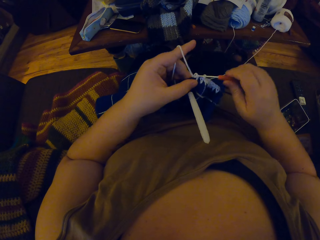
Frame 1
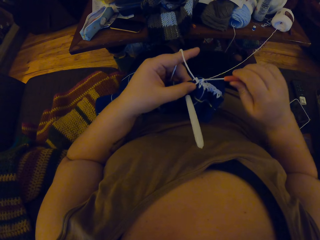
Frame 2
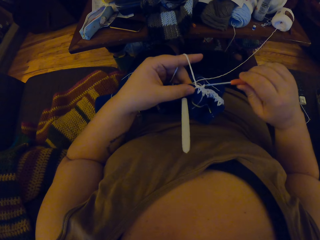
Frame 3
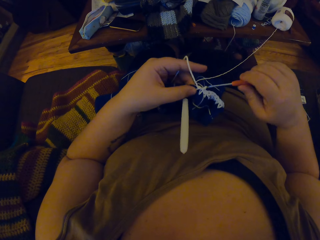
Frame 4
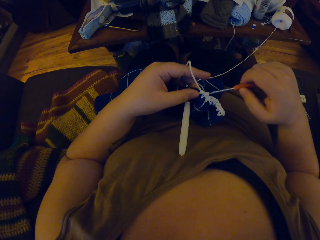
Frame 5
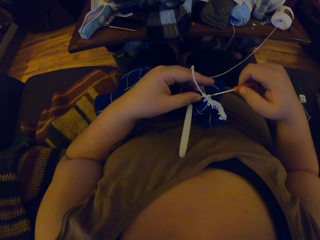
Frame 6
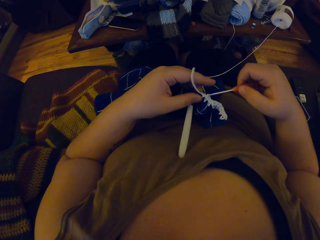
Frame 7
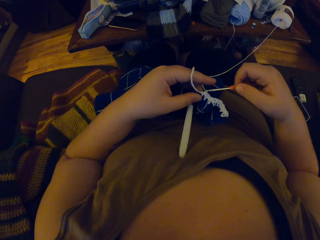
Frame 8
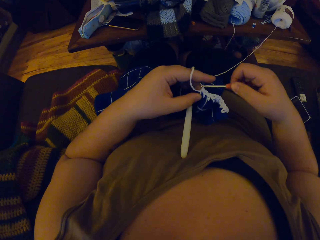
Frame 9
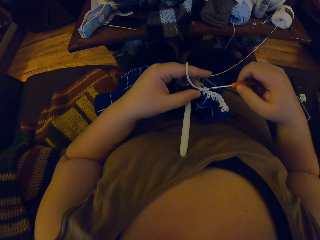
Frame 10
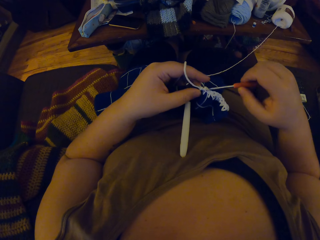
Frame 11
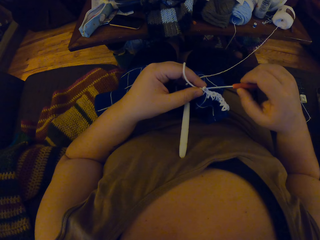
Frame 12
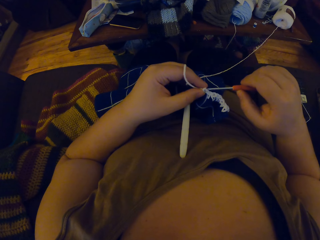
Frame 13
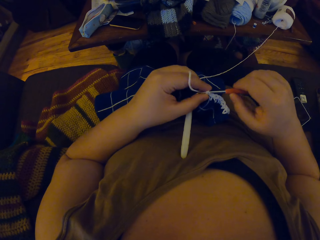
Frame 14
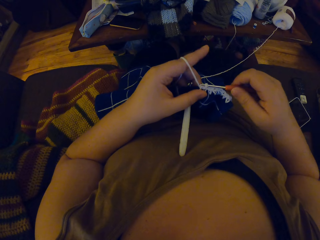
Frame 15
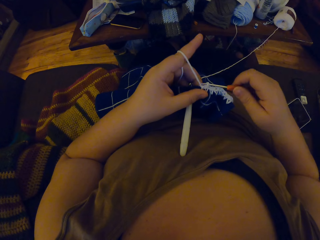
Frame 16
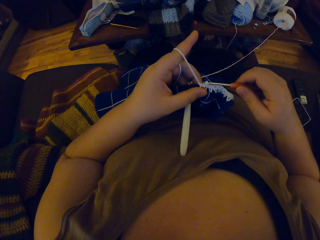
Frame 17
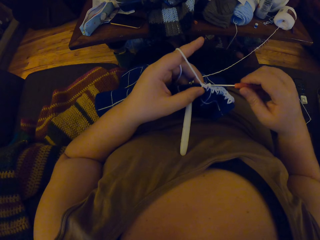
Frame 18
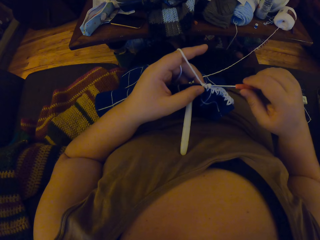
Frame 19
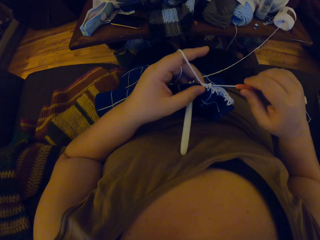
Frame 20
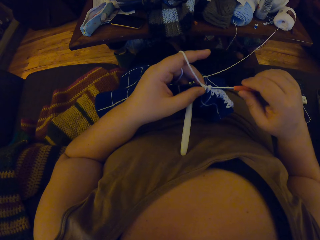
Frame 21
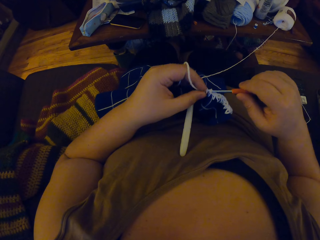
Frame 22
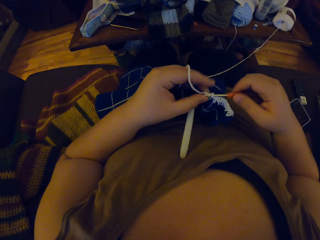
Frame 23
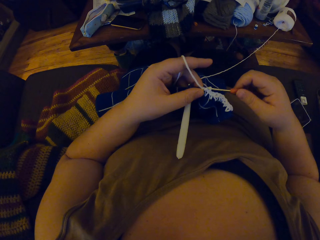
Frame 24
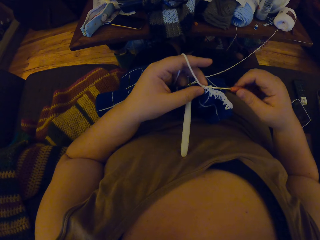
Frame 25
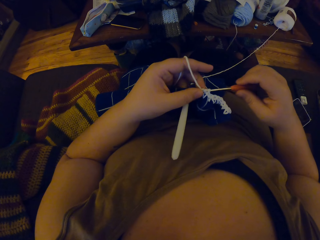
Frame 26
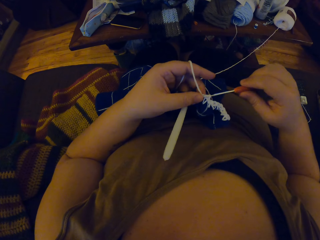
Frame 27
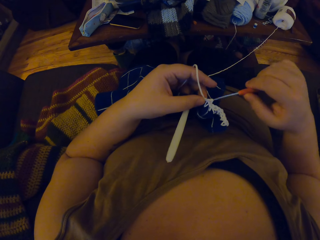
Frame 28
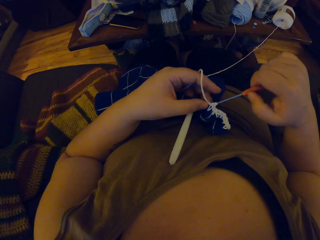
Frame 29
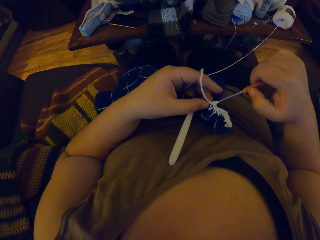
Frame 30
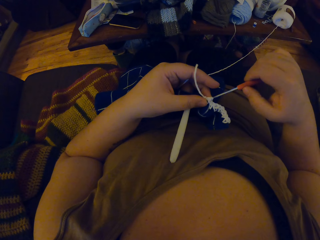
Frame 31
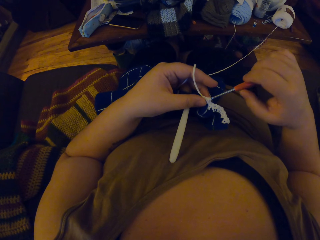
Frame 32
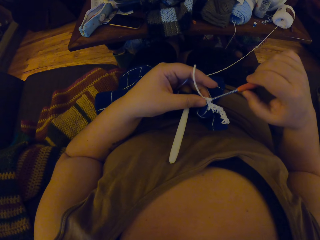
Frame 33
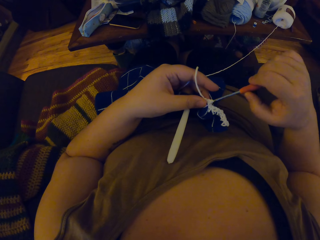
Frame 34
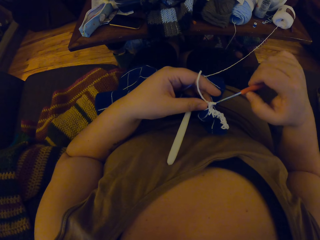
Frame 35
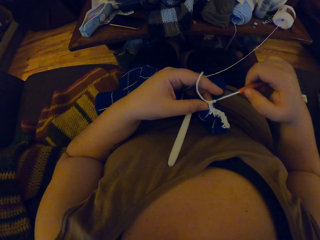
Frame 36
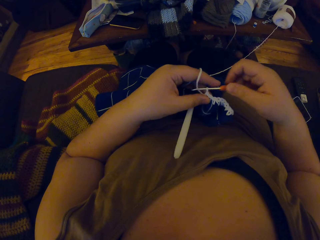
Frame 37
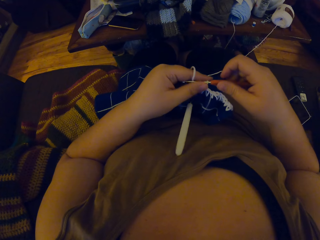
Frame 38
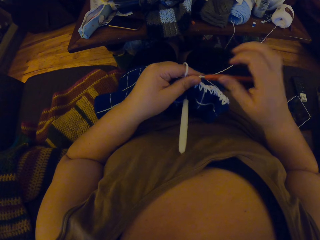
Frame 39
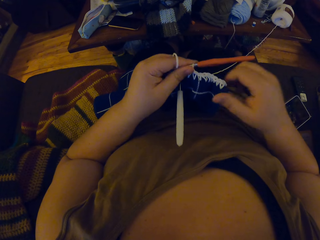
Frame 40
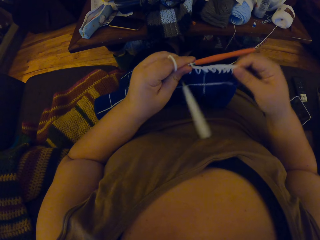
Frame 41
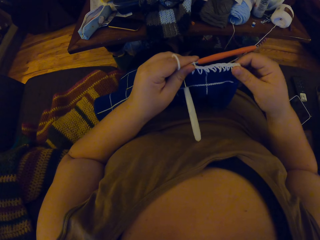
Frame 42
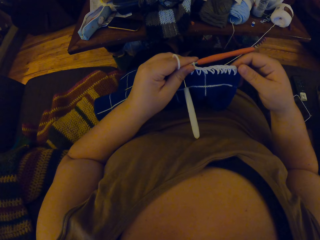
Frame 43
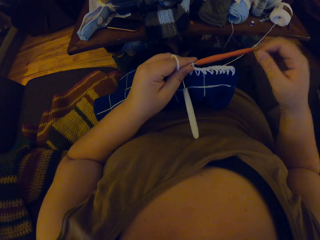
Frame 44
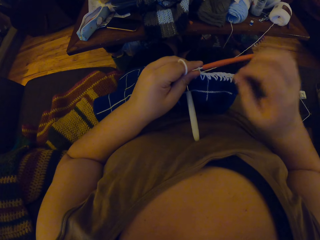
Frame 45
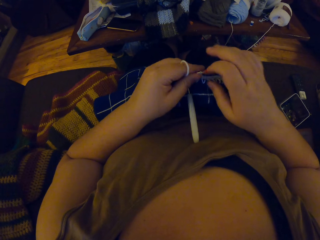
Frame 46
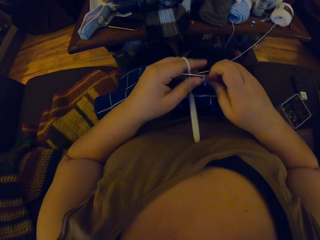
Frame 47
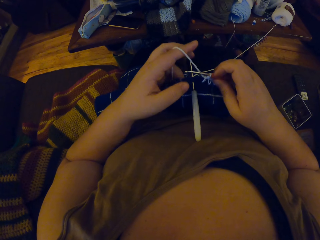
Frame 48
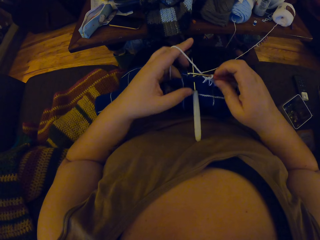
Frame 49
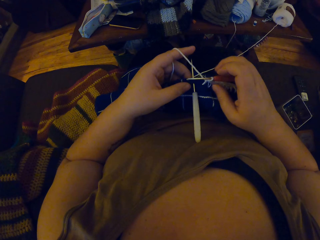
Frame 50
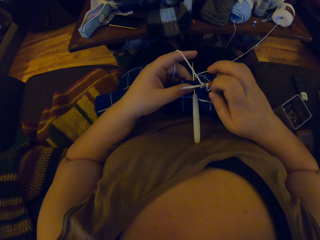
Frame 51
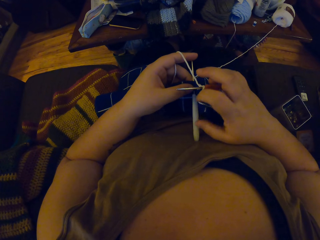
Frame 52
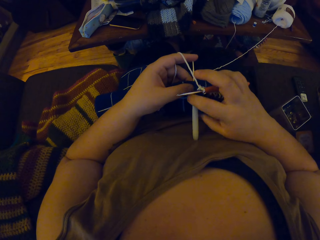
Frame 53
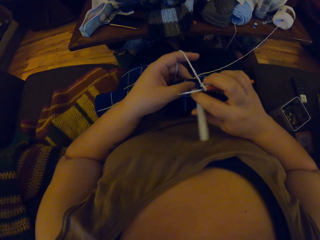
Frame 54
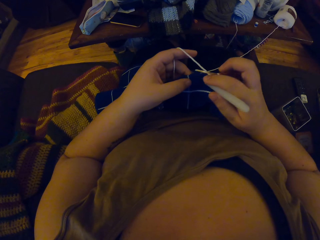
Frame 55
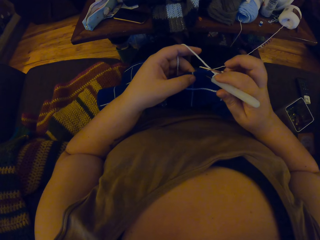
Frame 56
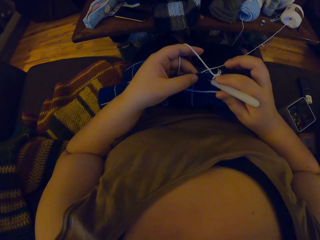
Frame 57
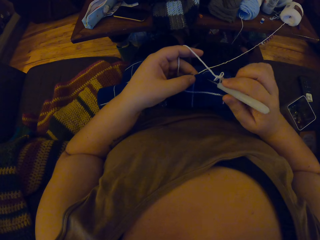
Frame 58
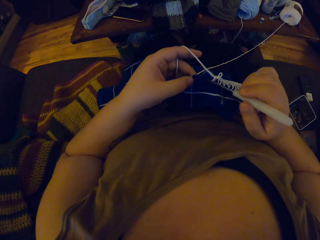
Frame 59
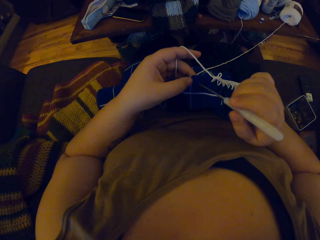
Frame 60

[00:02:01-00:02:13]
The camera wearer stretches the cloth. They pull out the crochet pin from the crochet.

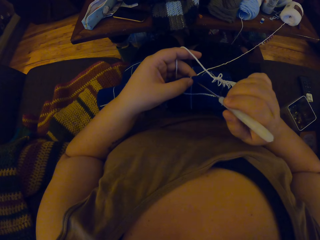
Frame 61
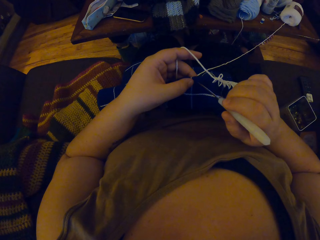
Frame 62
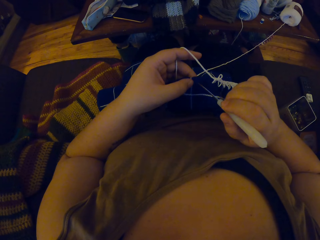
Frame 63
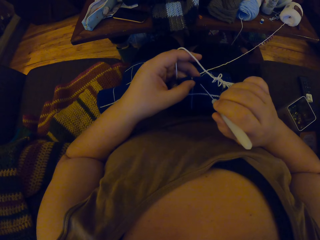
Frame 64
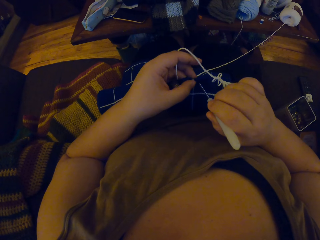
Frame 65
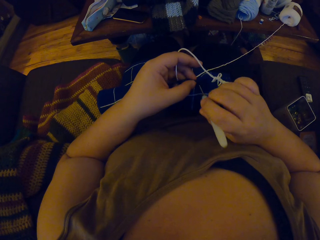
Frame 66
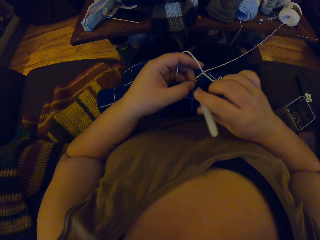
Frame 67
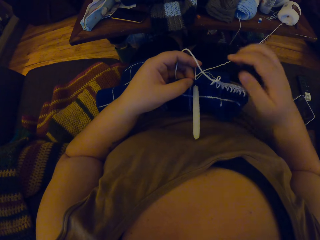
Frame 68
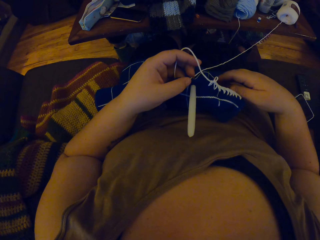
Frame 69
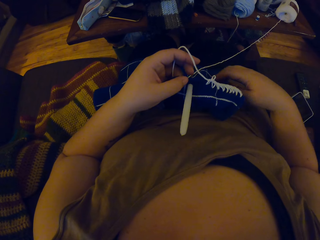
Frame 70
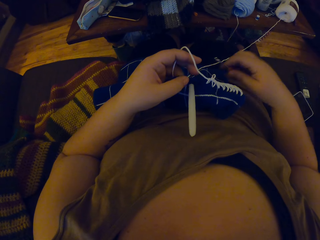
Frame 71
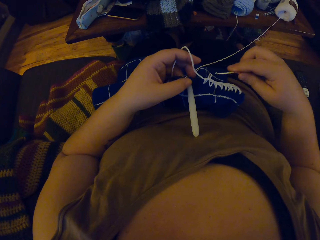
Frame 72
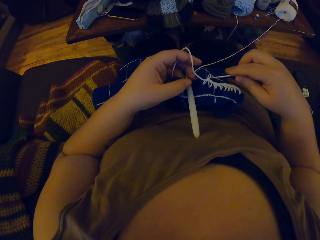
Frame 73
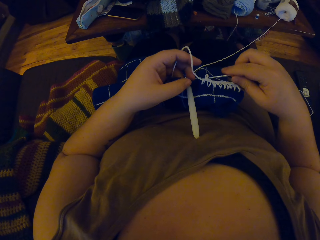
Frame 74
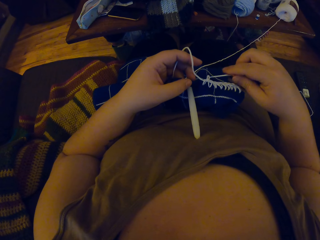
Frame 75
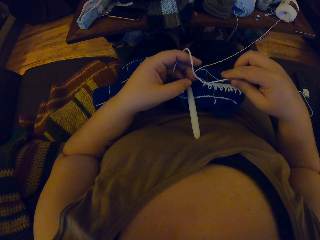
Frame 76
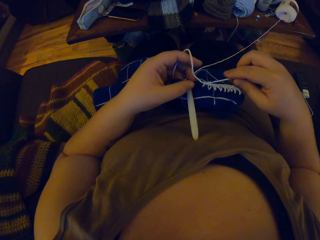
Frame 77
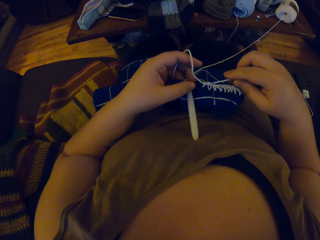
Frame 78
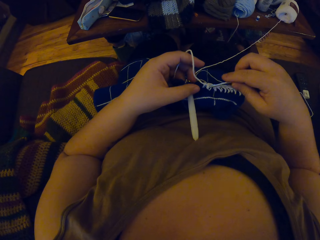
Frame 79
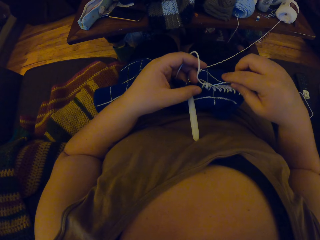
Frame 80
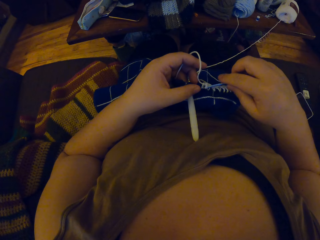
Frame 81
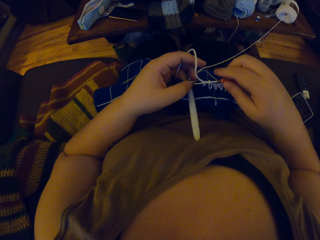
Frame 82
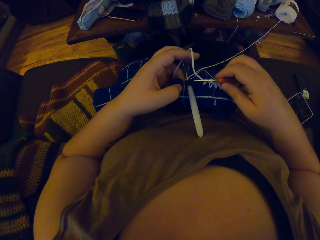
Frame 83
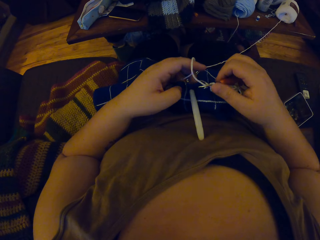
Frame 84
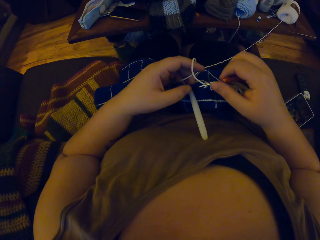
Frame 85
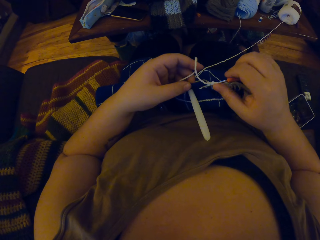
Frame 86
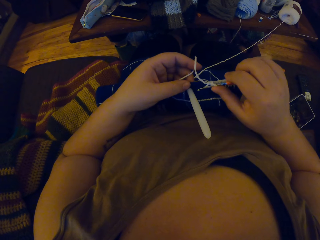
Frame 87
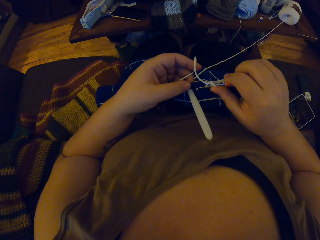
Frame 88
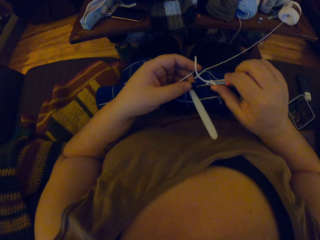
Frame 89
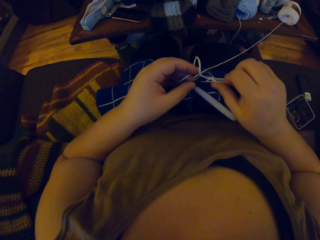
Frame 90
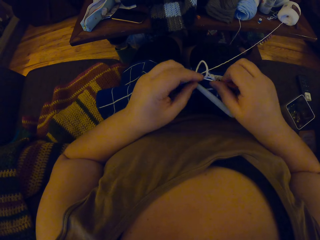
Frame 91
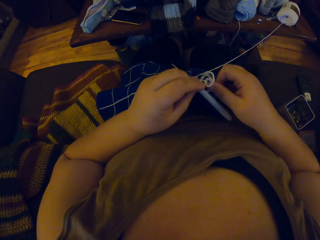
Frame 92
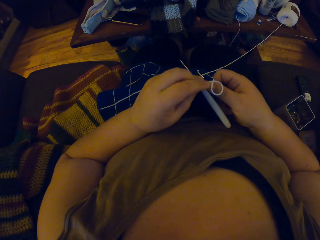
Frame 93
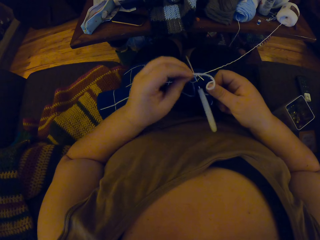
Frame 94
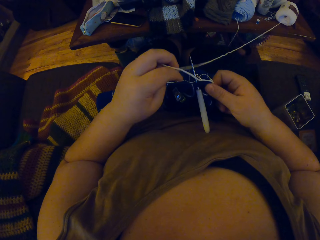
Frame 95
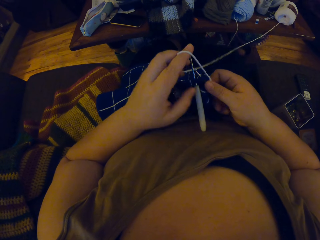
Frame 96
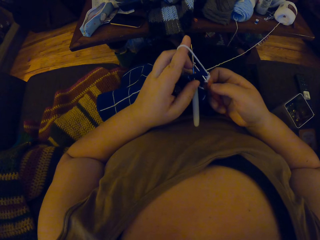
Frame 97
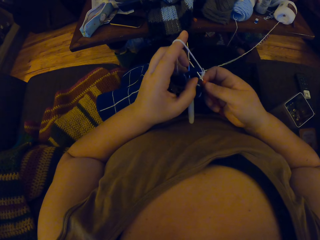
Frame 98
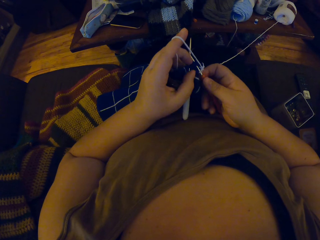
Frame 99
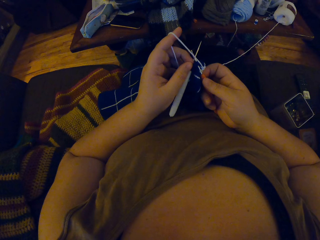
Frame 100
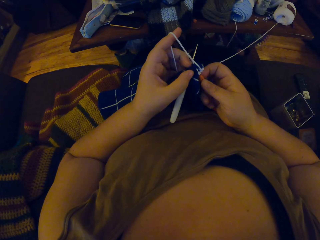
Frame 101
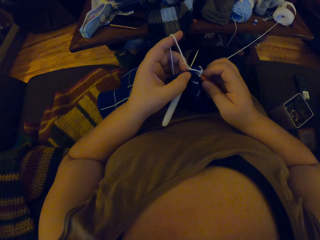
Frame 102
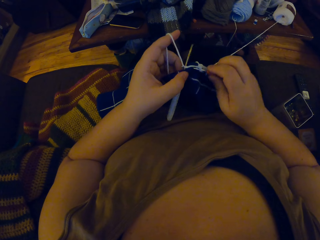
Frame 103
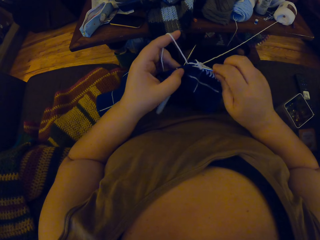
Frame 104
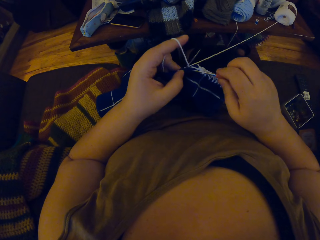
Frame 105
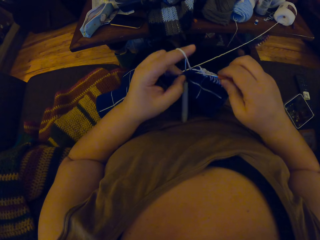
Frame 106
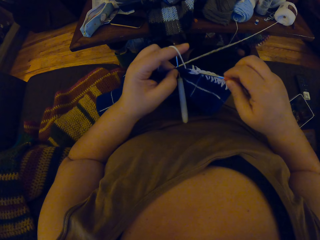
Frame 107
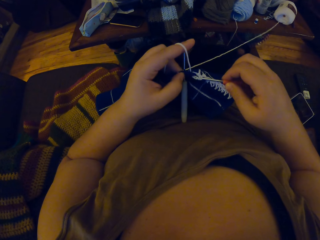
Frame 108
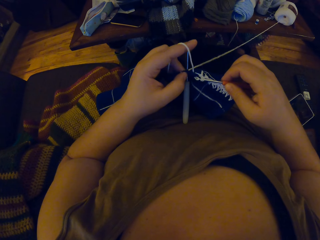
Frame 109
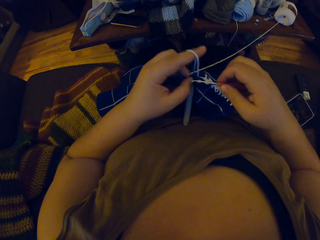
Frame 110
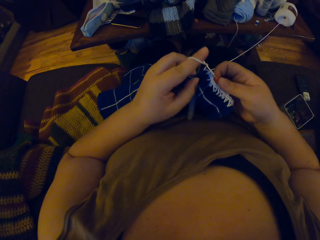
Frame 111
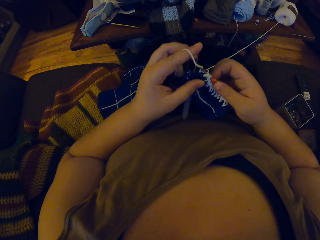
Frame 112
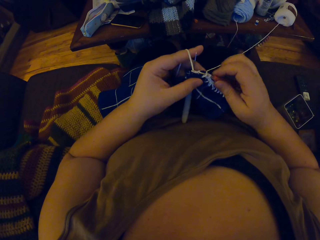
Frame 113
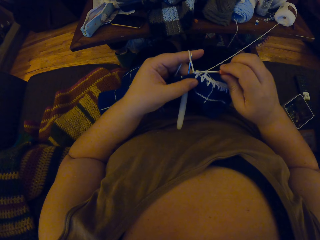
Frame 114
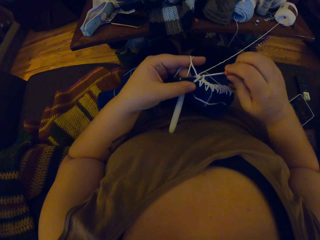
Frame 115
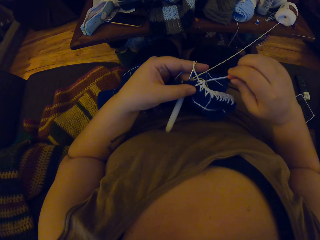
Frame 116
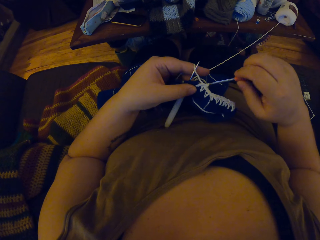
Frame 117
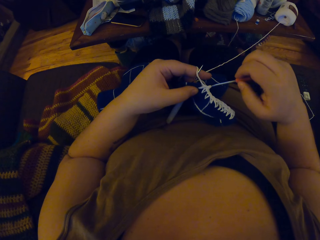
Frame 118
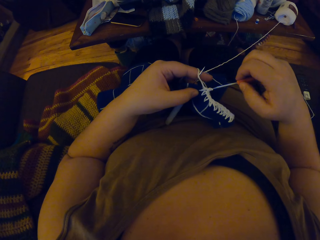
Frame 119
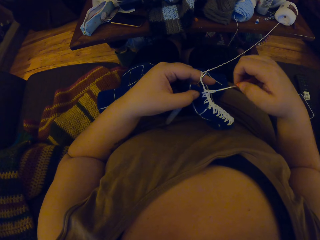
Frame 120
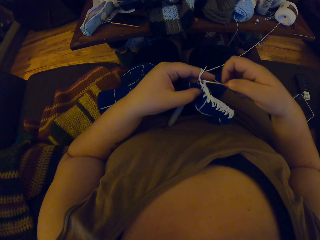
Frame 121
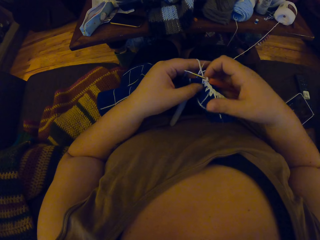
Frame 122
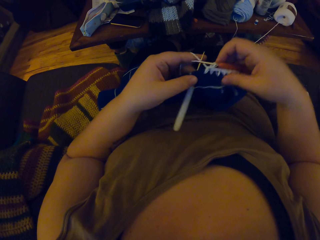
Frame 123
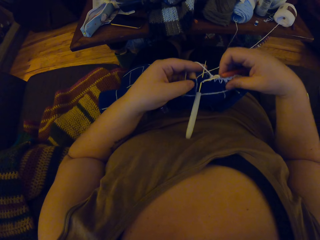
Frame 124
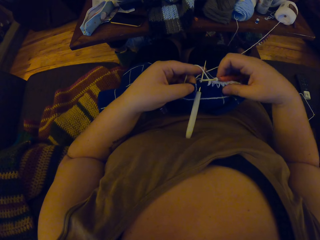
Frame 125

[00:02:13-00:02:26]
The camera wearer pierces the crochet with the crochet pin. She crochets yarn with the crochet hook. She crochets. She rolls the string on her finger. She crochets.
